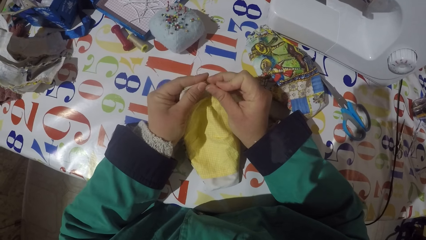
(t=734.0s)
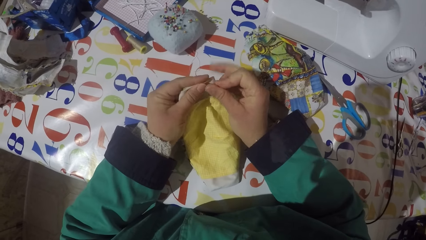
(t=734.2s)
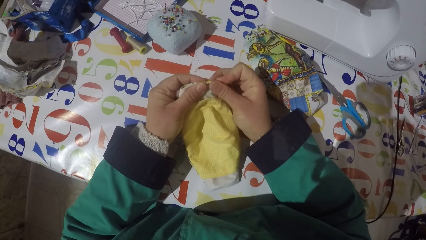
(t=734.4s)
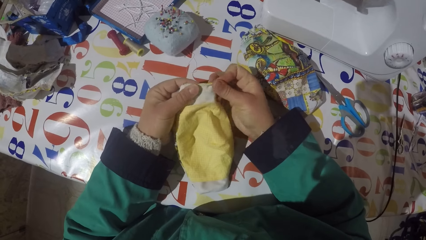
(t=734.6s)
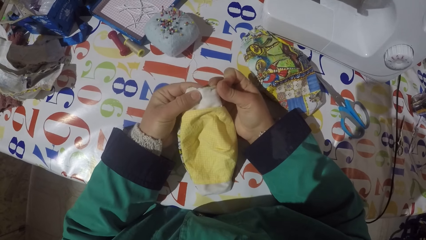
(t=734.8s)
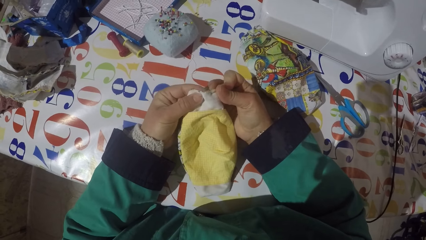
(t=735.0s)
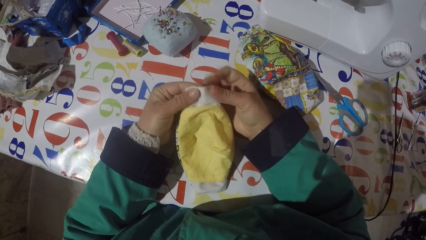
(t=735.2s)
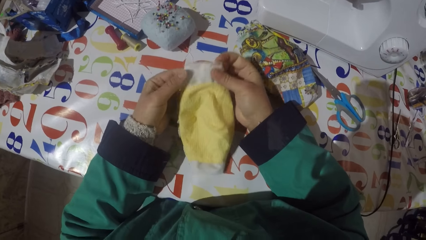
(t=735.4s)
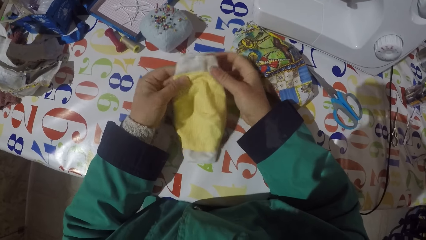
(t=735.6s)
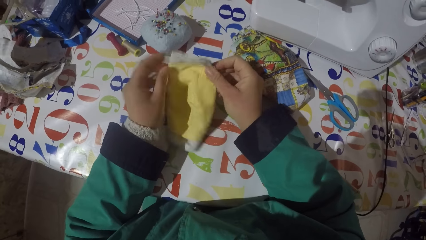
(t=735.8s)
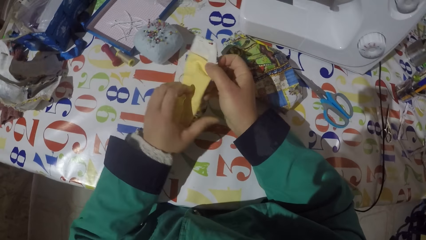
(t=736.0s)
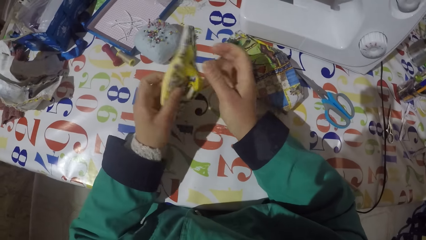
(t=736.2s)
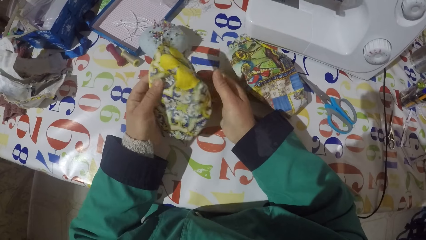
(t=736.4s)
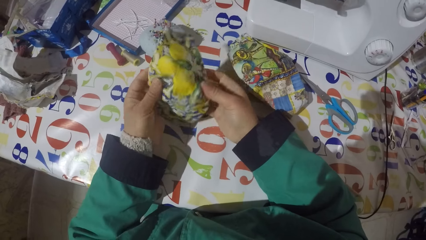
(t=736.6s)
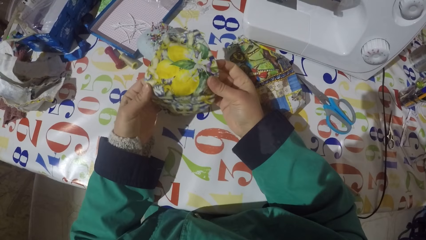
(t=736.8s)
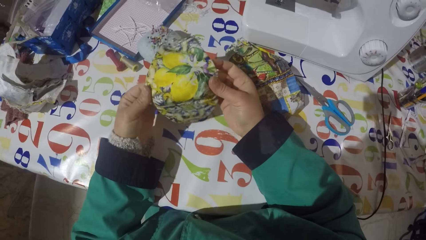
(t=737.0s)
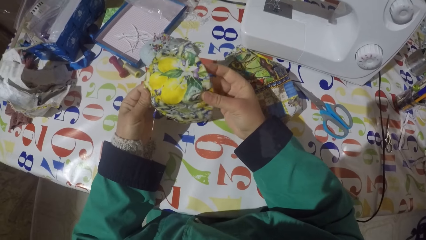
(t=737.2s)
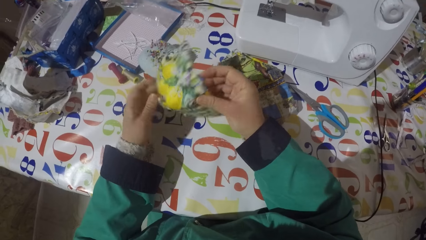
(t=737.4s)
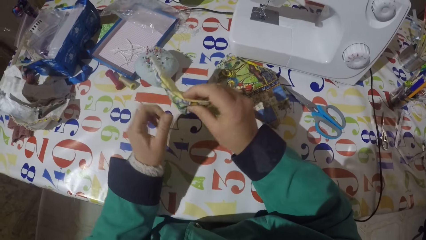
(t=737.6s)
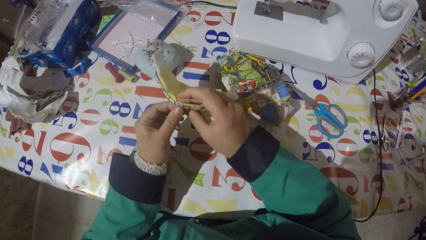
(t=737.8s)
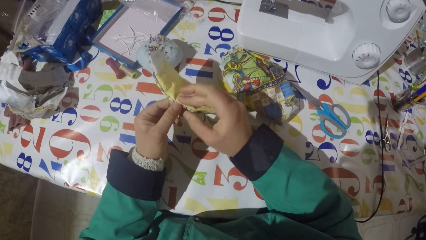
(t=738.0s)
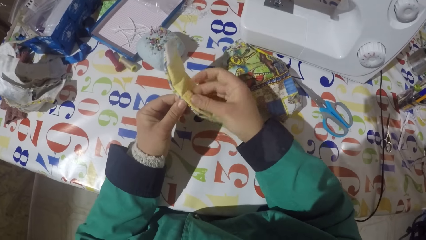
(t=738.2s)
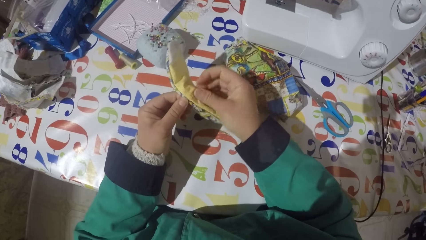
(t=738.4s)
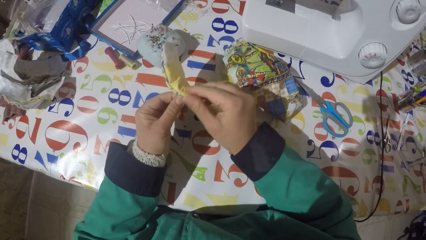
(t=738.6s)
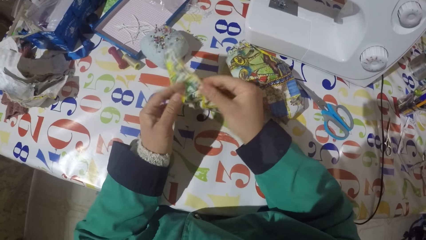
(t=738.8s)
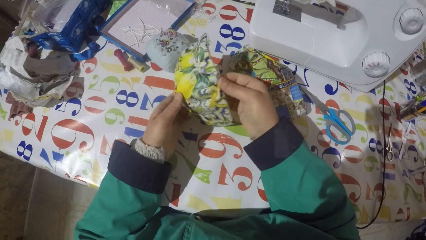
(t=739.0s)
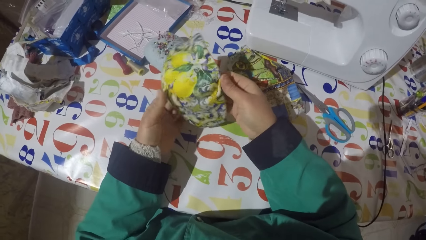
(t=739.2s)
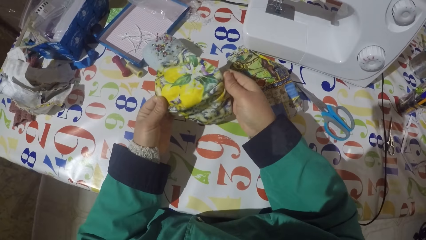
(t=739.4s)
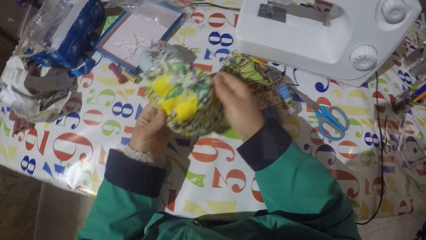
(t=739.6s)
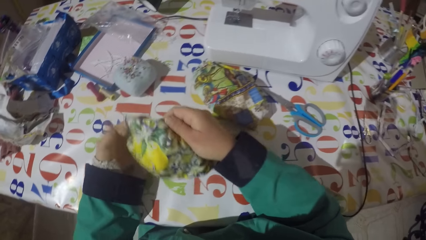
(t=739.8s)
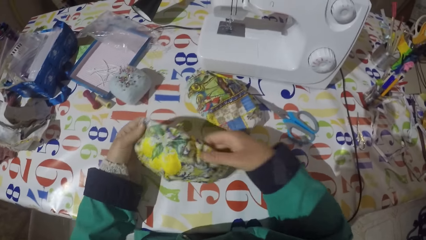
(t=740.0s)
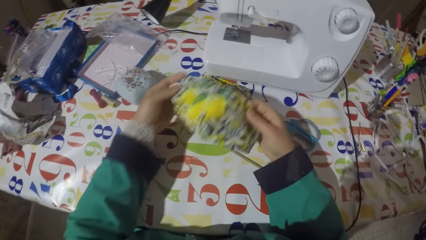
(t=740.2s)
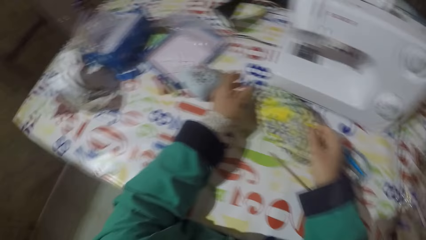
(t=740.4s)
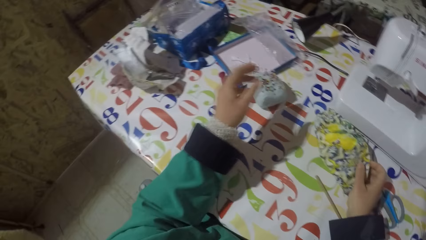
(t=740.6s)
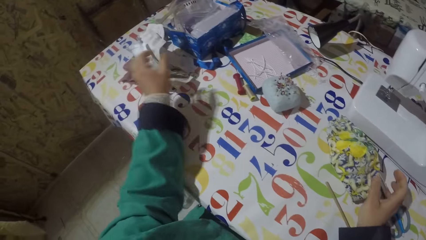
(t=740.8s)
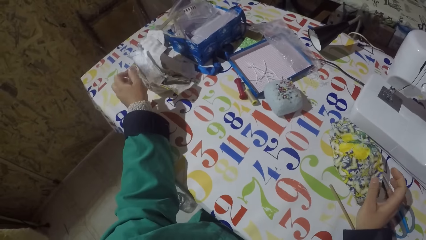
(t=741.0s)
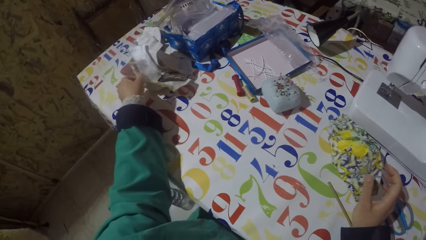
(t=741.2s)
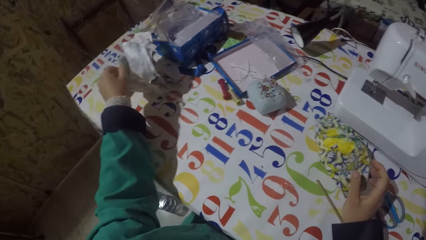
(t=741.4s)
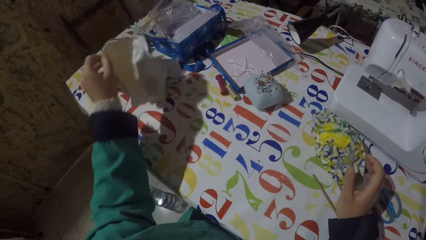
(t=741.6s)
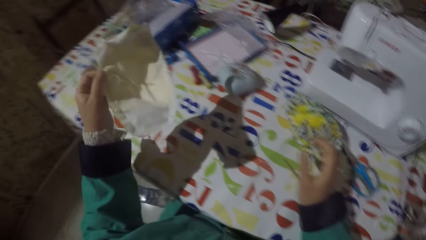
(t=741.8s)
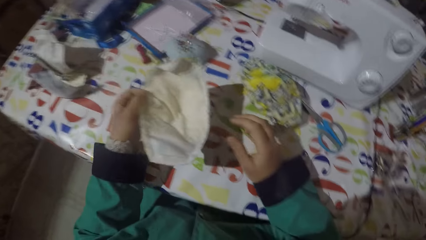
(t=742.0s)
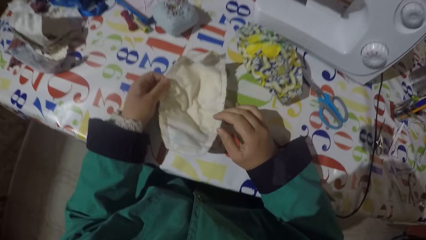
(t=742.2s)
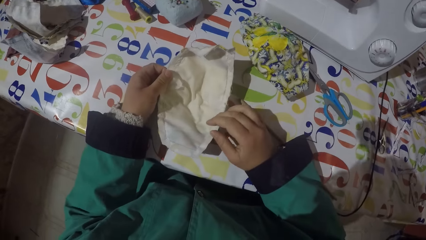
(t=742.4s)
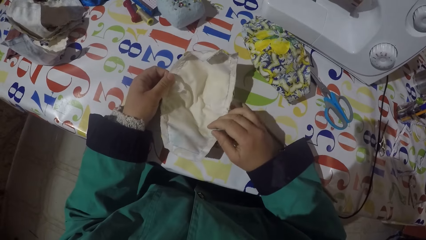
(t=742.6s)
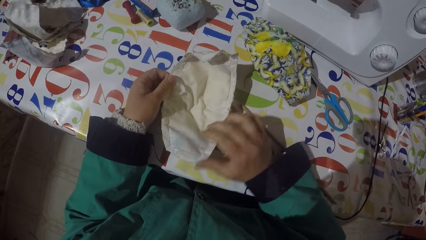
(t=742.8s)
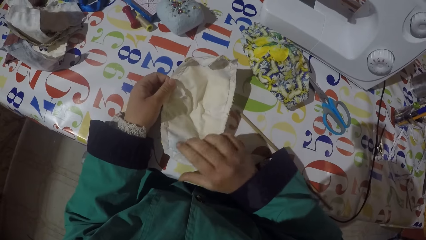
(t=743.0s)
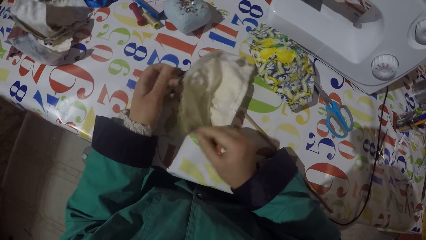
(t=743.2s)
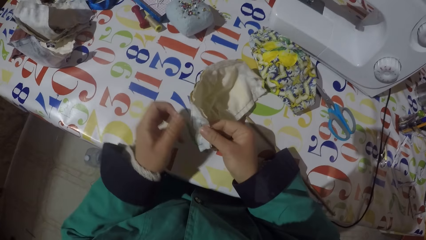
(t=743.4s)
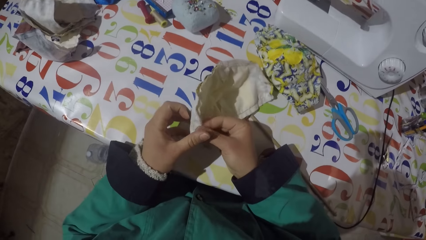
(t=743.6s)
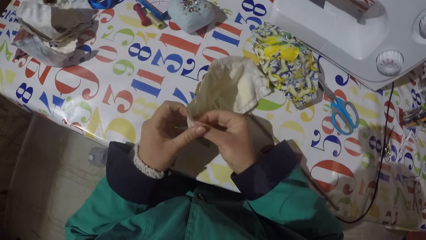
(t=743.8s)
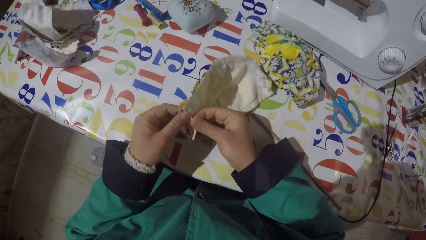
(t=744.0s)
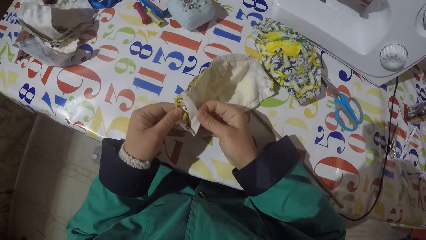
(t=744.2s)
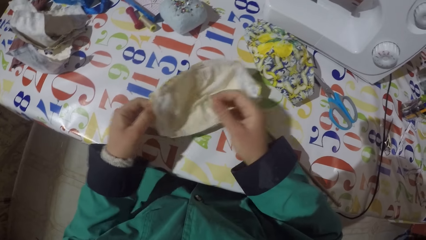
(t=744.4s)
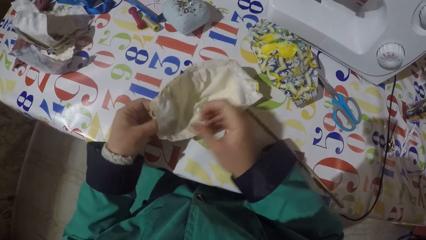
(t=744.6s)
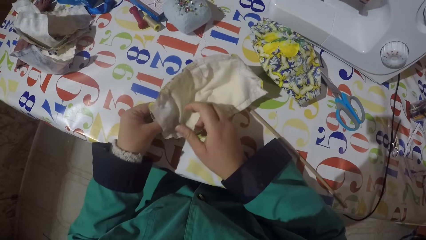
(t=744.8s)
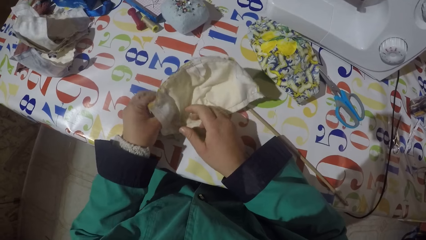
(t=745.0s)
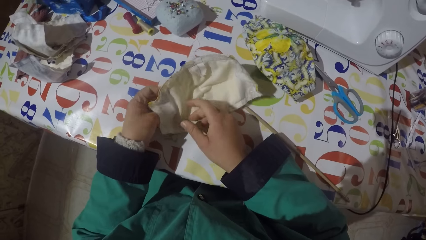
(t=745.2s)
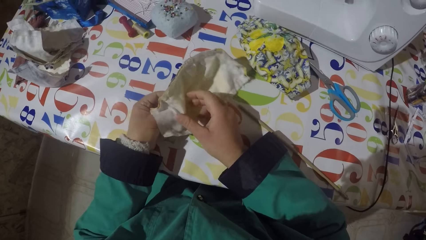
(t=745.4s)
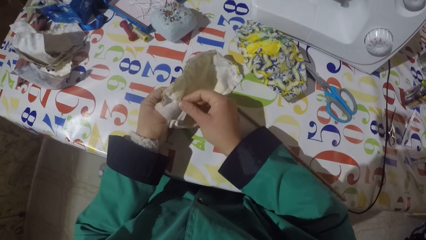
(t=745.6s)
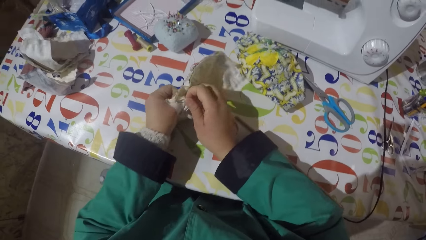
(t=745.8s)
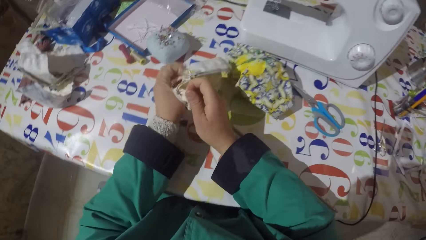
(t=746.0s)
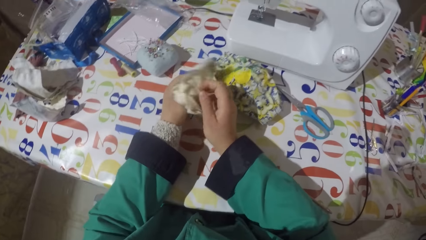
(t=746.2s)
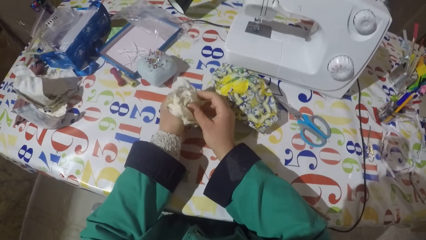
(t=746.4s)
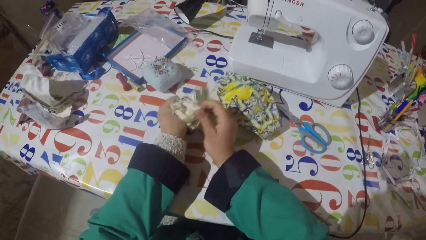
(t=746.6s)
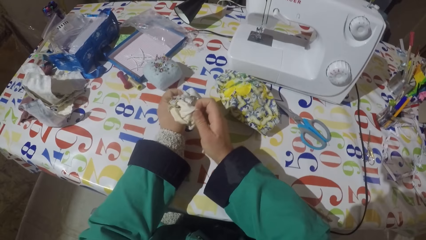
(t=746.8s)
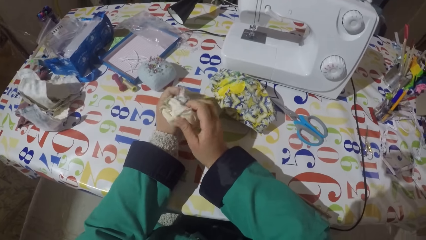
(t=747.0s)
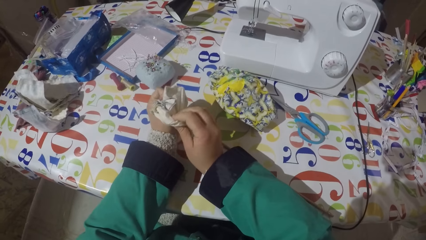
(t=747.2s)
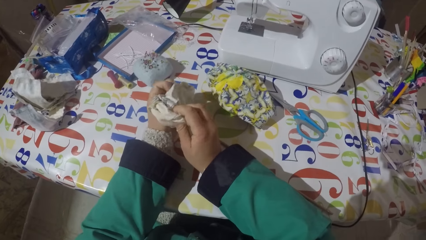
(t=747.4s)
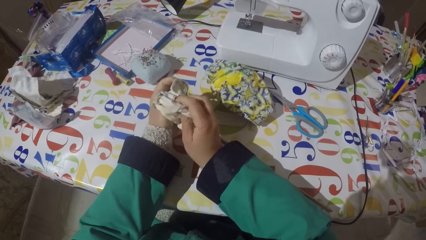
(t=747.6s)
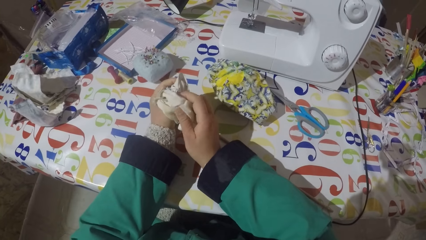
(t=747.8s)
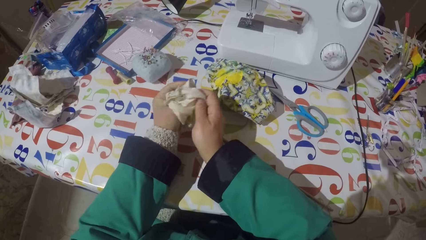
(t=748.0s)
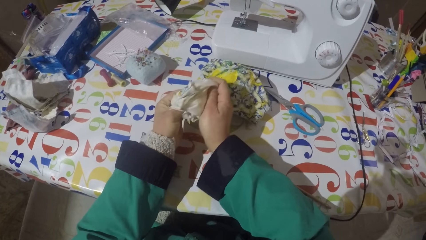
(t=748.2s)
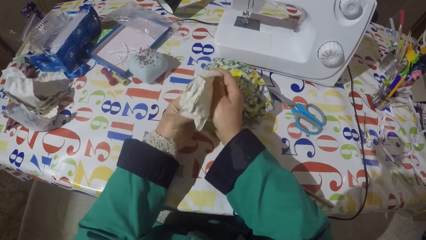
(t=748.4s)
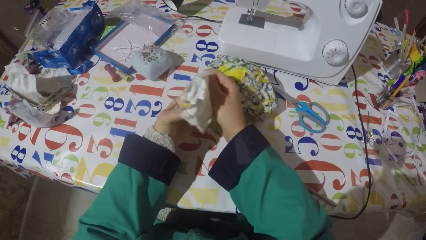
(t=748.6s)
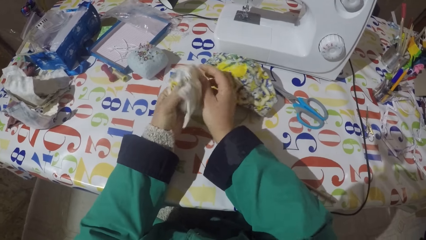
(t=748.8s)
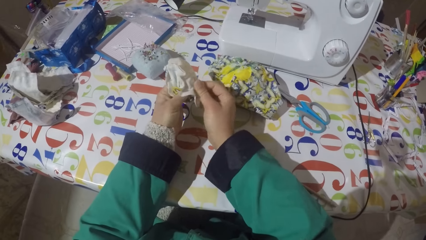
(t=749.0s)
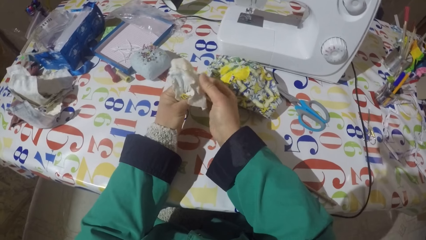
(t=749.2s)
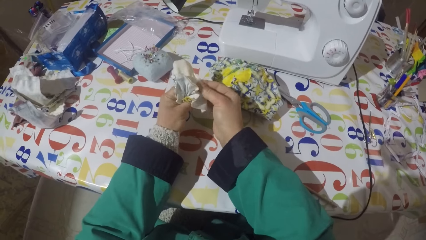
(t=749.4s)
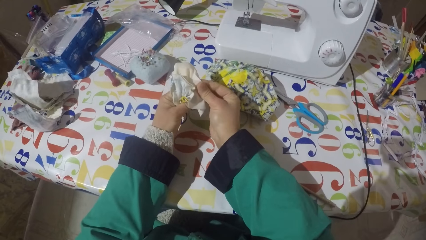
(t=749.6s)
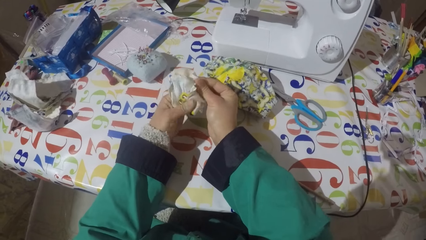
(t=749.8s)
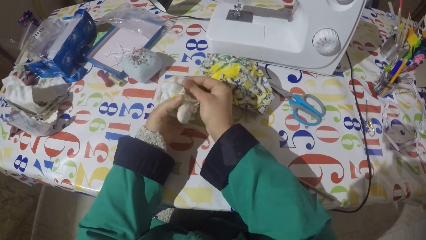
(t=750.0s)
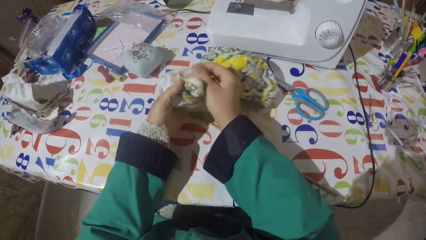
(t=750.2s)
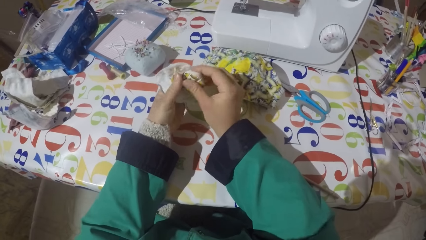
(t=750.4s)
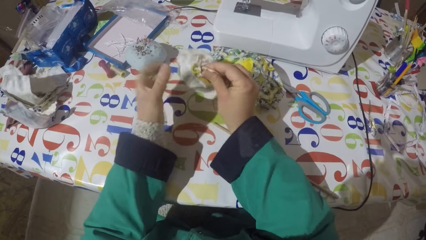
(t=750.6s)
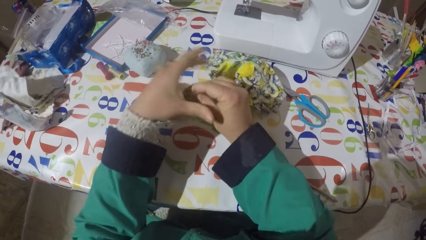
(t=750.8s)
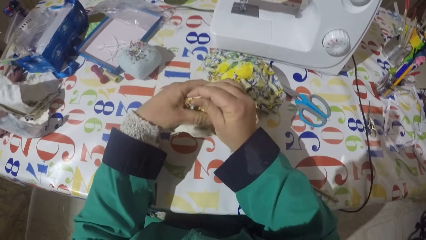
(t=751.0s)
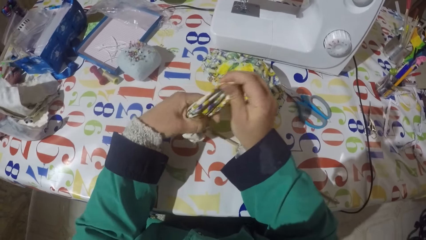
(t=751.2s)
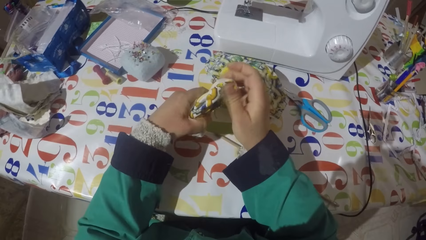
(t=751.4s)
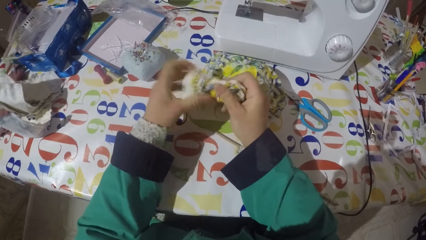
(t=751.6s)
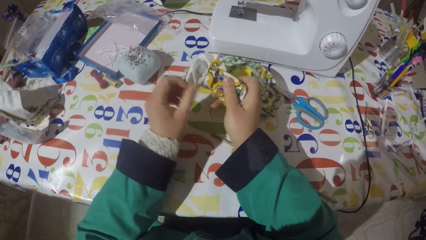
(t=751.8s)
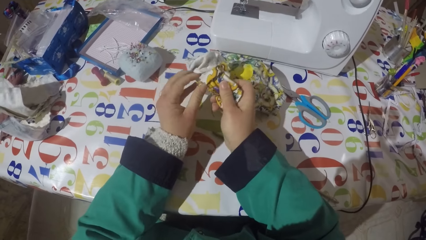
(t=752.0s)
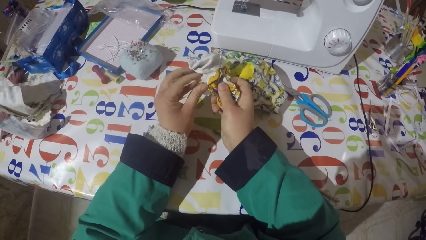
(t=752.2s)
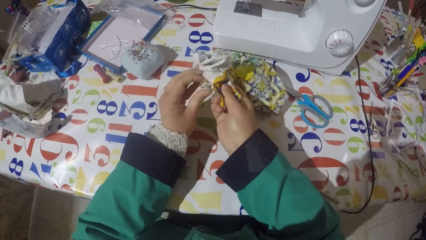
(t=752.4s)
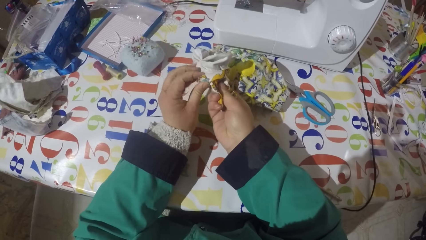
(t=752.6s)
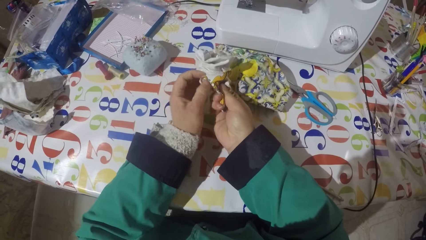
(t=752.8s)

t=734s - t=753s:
The camera wearer pins the pin on the piece of garment or cloth. They hold the piece of cloth, turn the piece of garment and stretch the piece of garment. They put the piece of garment on the table. They pick a piece of garment from the table. They hold the piece of cloth. They put the piece of garment on the table. They turn the cloth inside out. They unfold the piece of garment.
